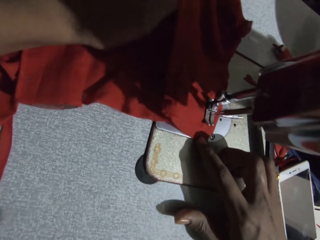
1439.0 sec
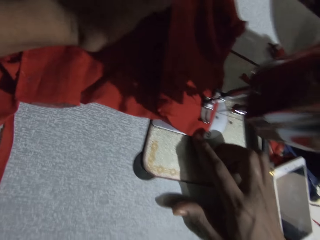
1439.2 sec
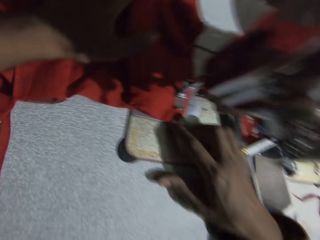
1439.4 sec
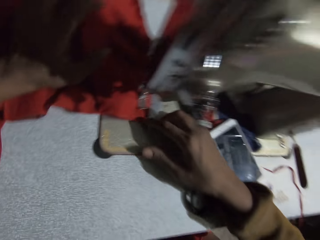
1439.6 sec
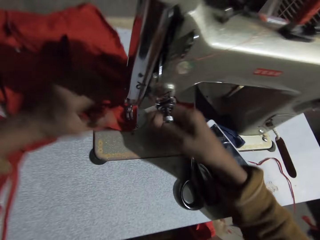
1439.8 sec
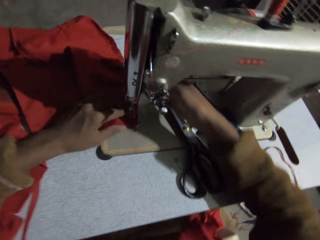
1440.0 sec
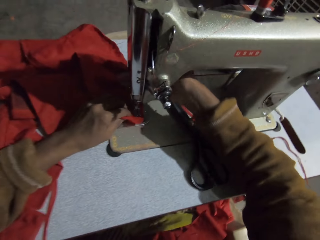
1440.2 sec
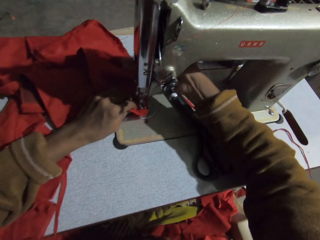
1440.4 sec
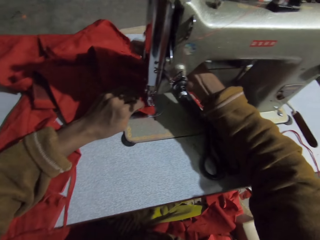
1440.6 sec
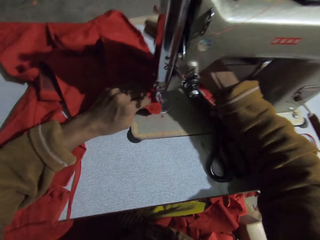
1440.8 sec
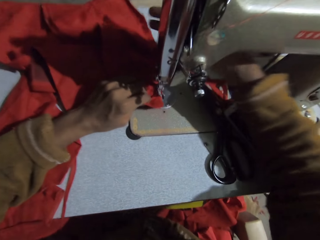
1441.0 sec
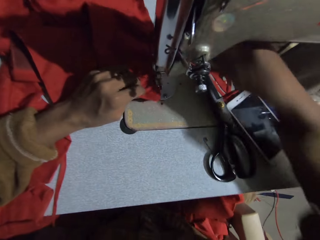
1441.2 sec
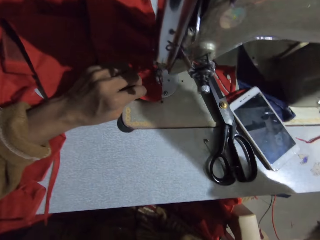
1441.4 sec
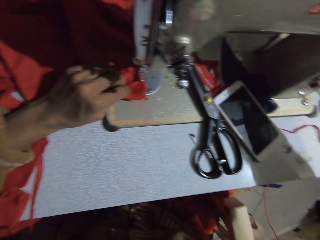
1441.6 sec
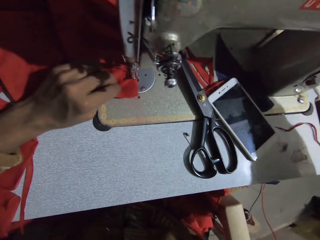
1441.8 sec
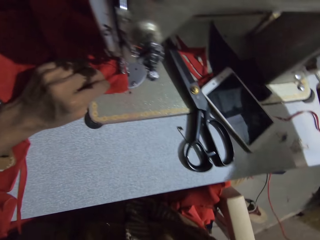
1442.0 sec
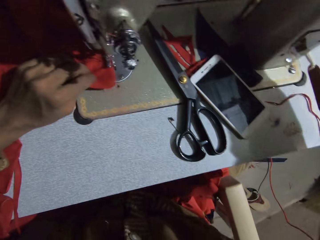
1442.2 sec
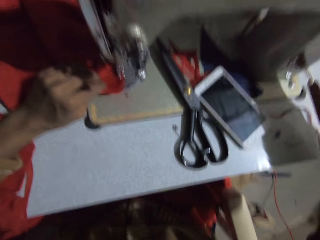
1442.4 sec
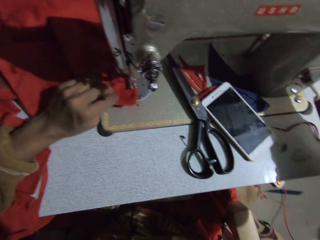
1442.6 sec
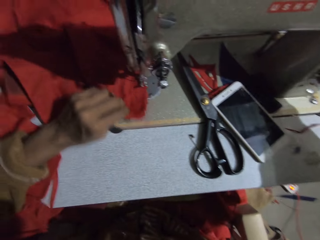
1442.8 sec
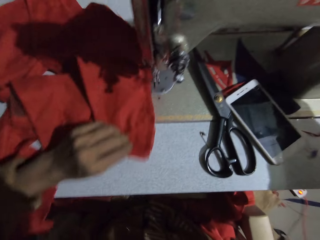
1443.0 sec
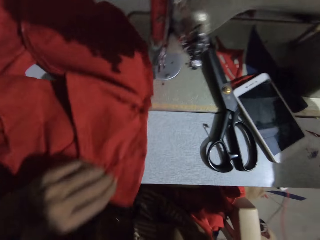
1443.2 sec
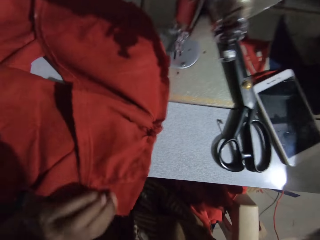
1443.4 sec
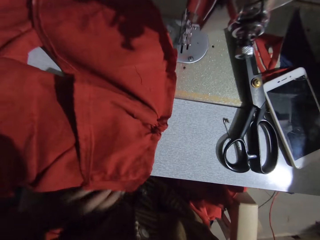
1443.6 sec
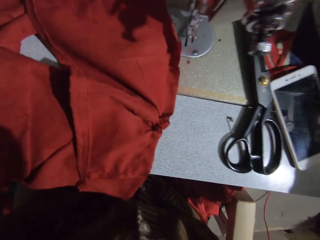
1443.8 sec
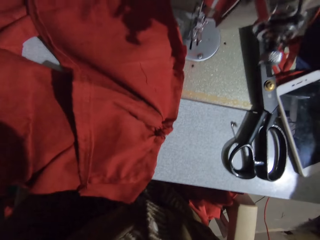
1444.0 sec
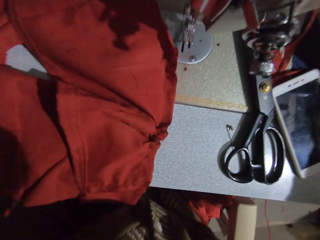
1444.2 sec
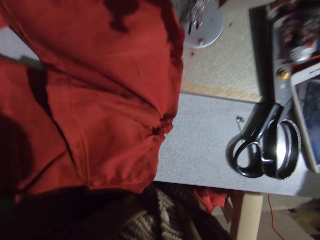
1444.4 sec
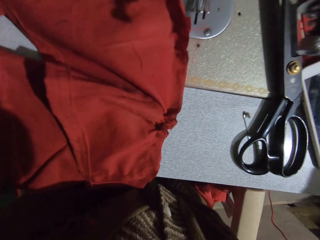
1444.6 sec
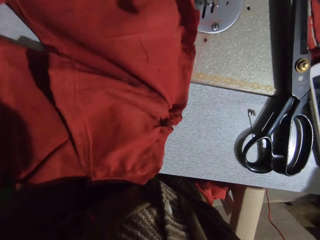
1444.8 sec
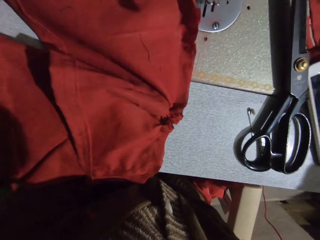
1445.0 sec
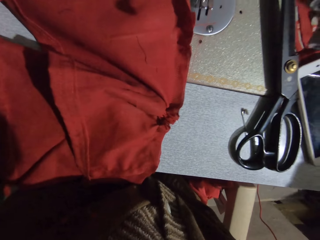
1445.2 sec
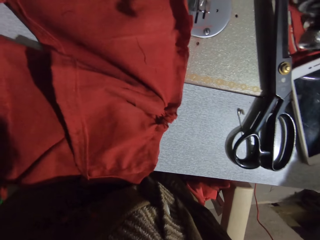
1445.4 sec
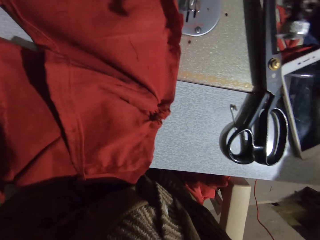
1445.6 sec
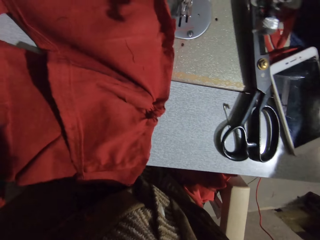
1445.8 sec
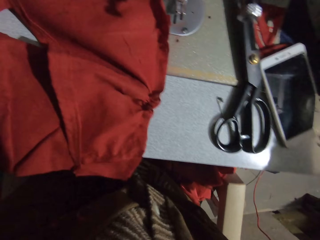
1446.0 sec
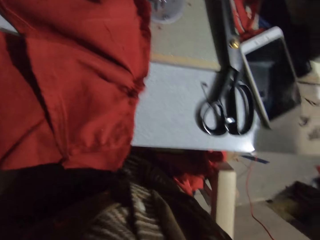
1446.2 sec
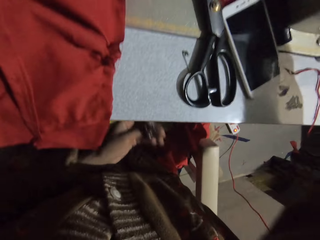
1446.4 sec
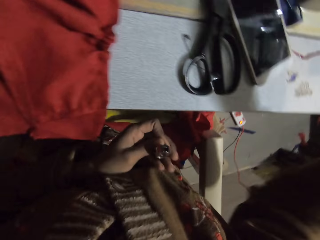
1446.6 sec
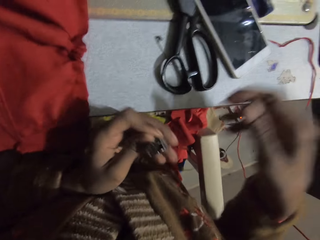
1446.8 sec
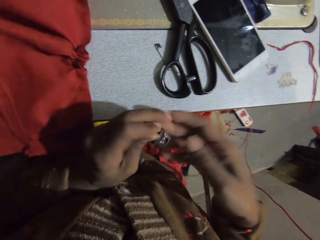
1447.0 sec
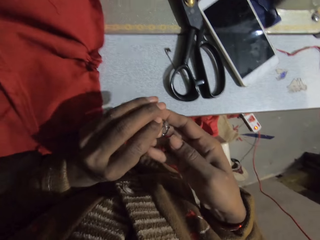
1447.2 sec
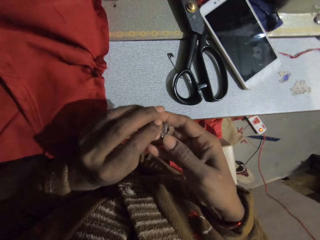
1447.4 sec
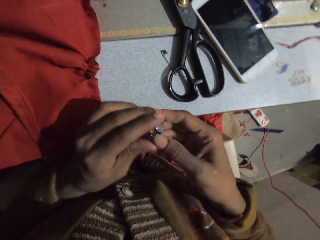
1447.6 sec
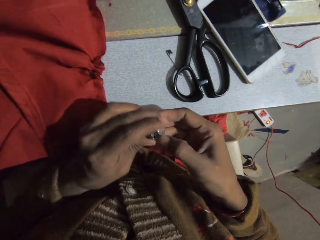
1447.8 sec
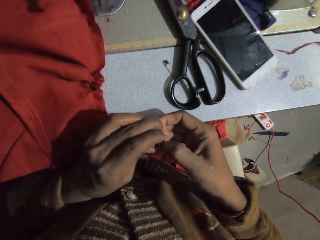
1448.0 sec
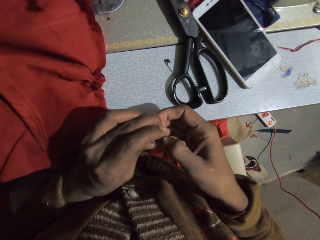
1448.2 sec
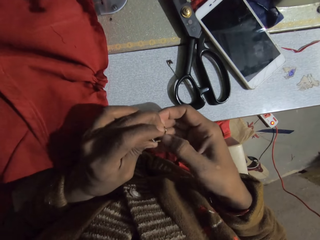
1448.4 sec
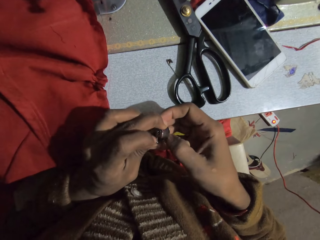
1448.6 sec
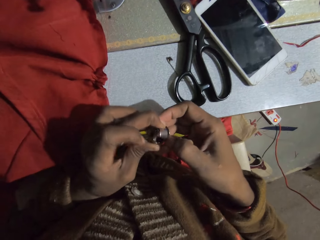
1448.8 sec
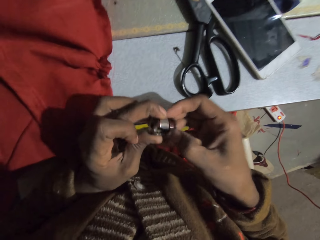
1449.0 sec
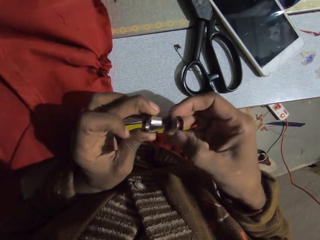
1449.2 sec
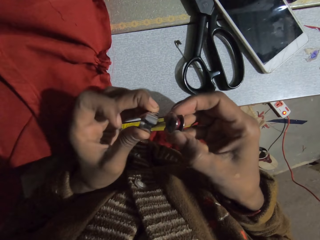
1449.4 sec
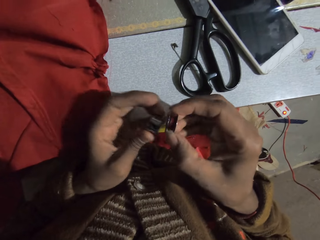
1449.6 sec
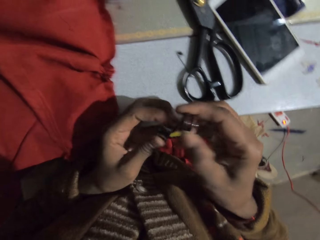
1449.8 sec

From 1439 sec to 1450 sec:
The camera wearer adjusts the press bar lifter. They remove the cloth from the sewing machine. They hold a bobbin case on the left hand. They remove a bobbin from the bobbin case.

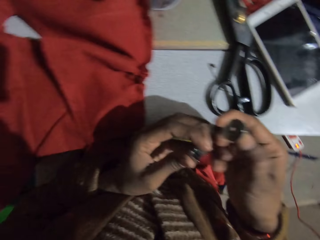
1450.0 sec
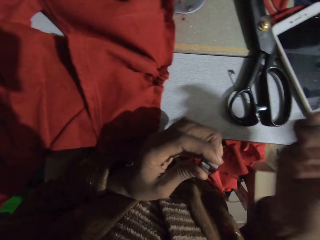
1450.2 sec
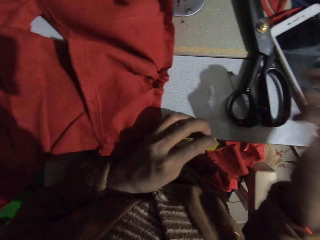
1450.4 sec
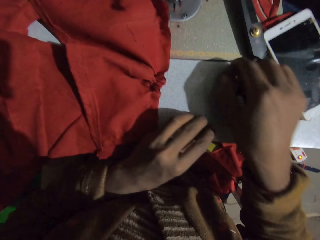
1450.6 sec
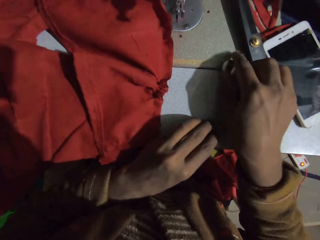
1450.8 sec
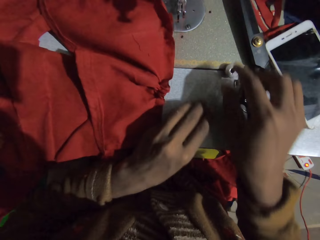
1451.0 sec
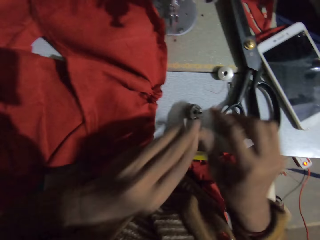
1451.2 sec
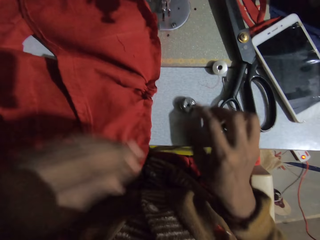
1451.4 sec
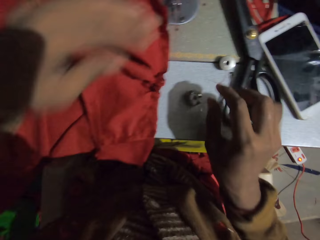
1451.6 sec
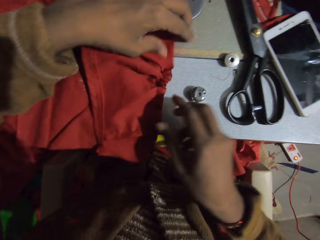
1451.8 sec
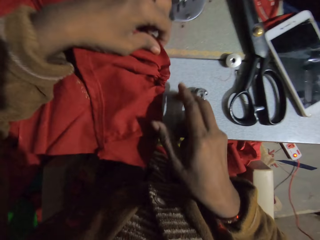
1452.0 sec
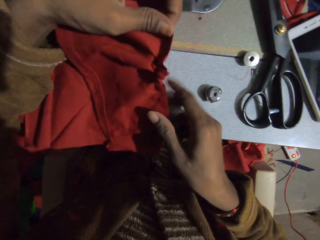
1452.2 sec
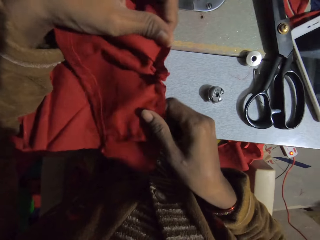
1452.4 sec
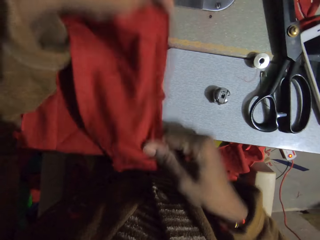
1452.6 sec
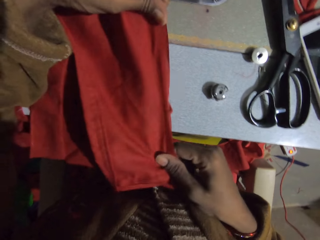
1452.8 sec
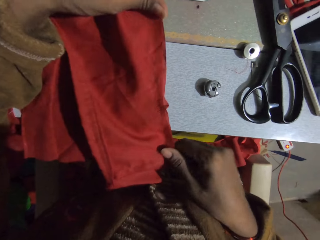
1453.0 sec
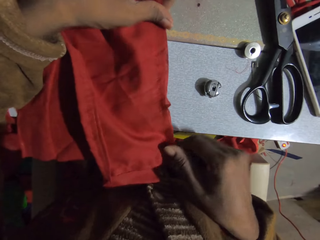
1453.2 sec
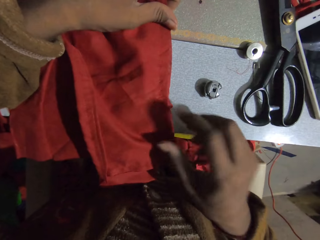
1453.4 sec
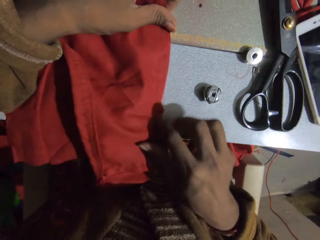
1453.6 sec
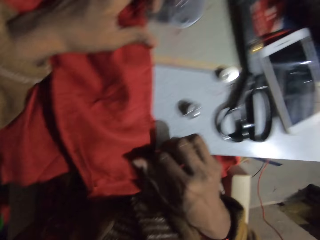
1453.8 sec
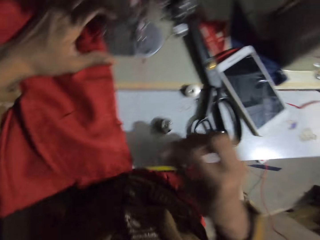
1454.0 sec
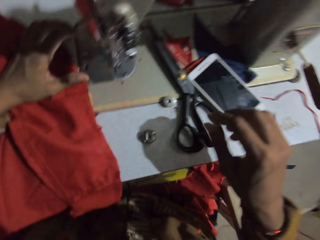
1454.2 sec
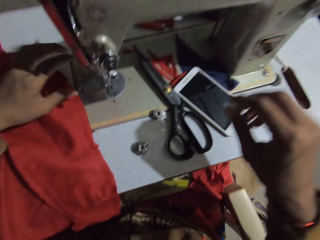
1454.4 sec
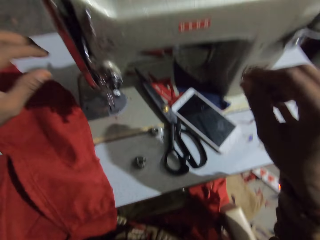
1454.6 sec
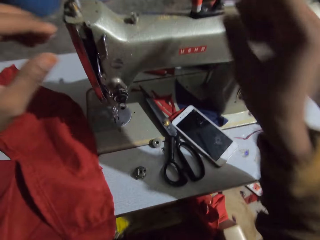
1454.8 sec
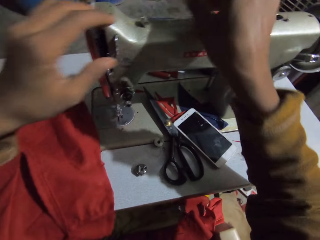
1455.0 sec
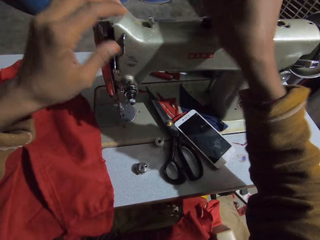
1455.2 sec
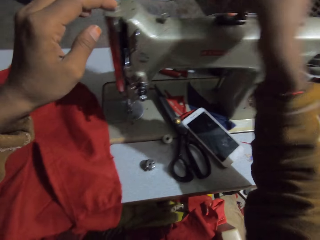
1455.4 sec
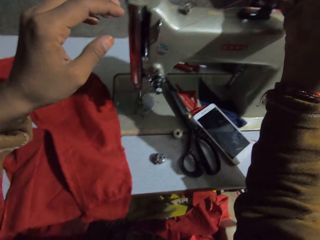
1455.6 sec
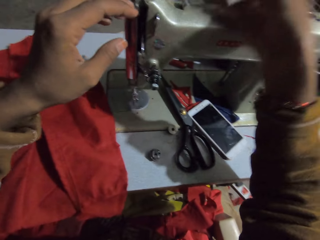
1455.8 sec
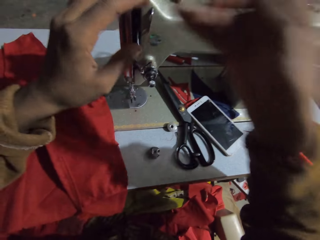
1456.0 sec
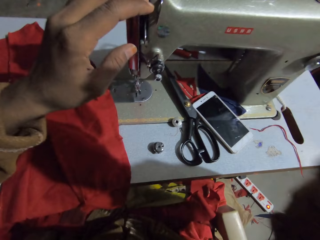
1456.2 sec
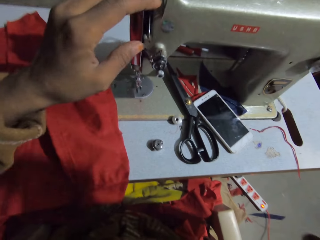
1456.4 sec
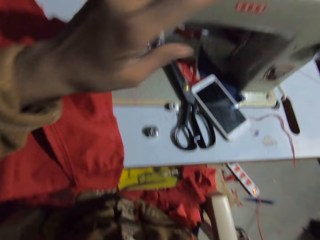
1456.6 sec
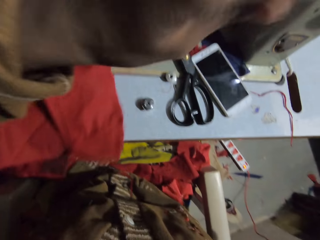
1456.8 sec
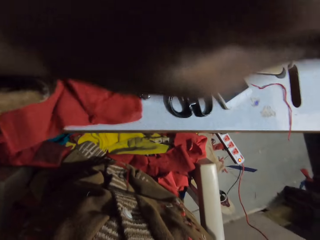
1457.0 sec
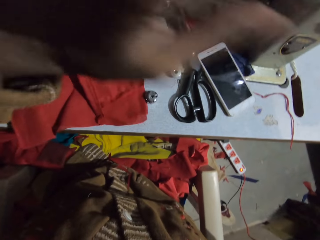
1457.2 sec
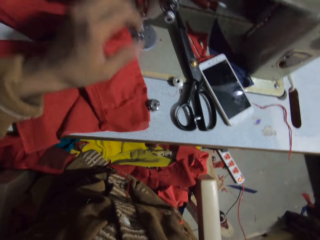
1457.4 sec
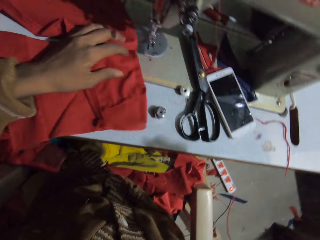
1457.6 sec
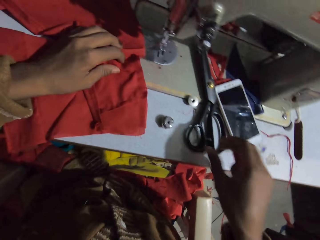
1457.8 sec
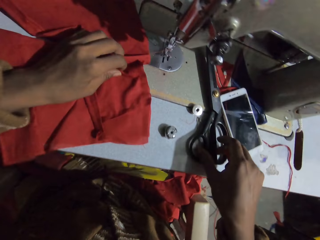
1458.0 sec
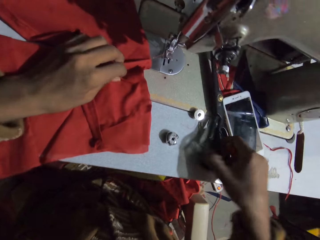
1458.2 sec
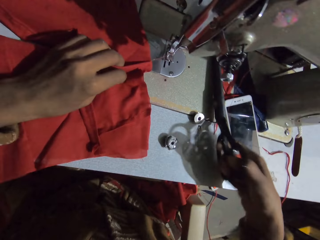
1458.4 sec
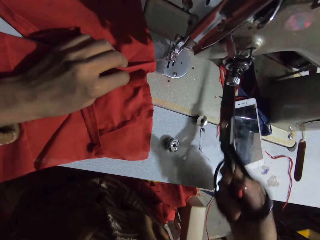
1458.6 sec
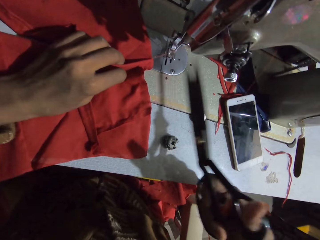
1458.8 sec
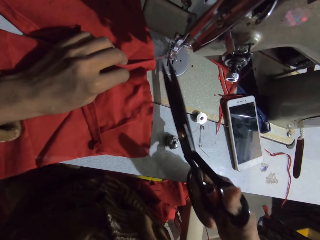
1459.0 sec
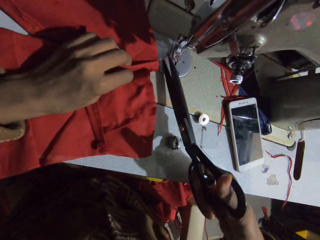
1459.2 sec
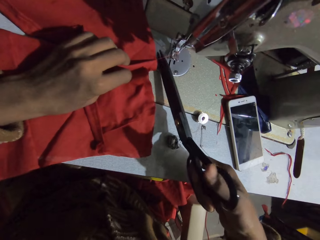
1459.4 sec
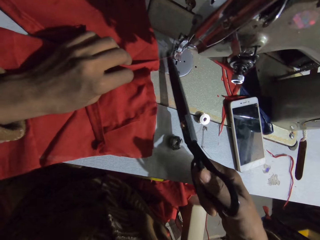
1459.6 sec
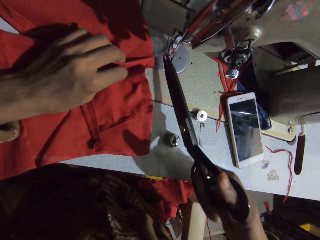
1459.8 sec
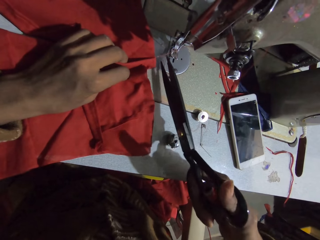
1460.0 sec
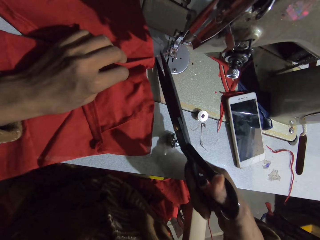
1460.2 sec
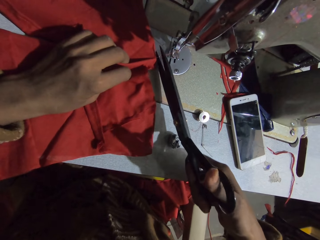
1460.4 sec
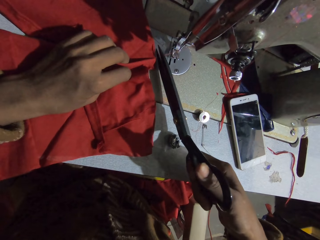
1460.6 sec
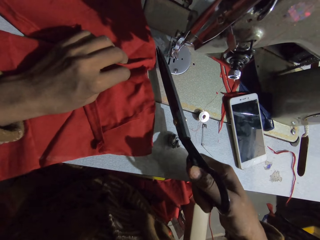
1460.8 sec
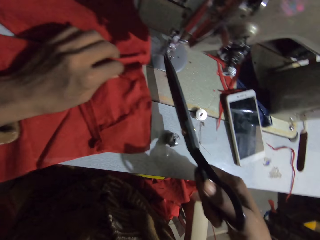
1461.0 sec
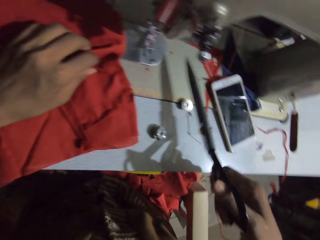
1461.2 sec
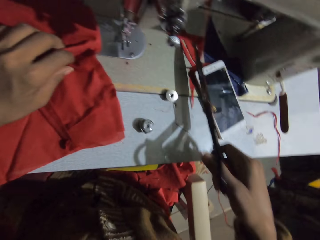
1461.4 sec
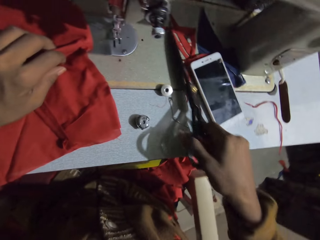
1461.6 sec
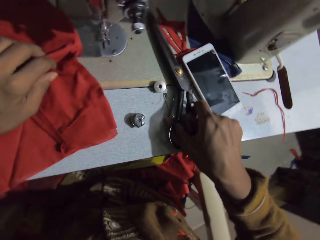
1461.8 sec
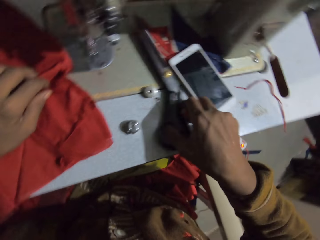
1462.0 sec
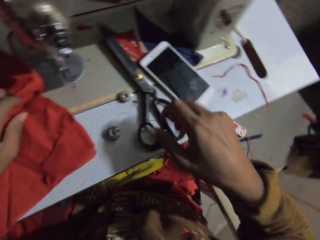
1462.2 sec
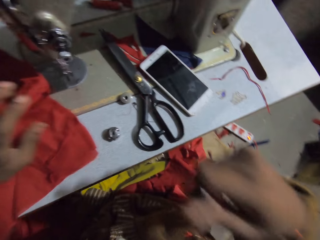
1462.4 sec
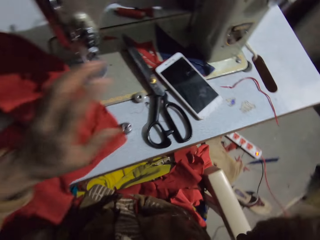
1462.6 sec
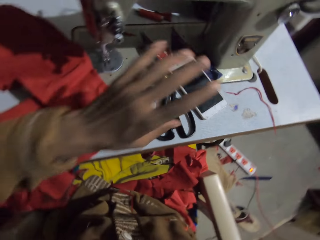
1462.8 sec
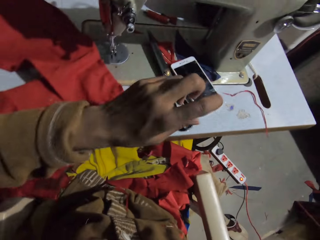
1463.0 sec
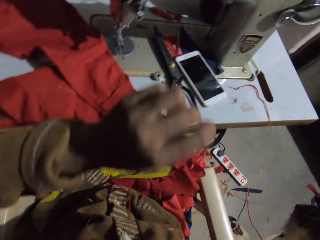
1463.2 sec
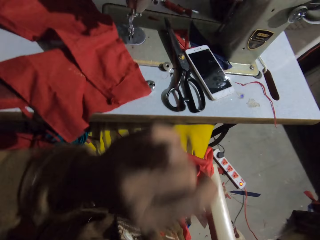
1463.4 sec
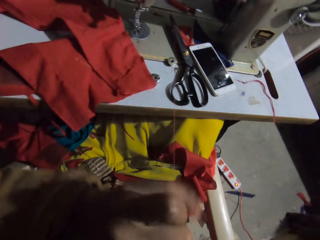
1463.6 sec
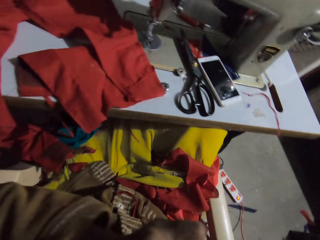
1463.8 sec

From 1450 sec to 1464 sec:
The camera wearer puts the bobbin on the table. They drop the bobbin case on the sewing machine. They pick the cloth from the machine, stretch the cloth, and put the cloth on the machine. They straighten the piece of cloth. They remove the thread from the machine. They lift up their hands. They move the left hand. They pick up a pair of scissors from the machine. They cut a sewing thread with the scissors. They put the scissors on the sewing machine. They raise the right hand and pull the thread with the left hand.
